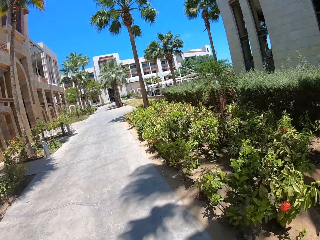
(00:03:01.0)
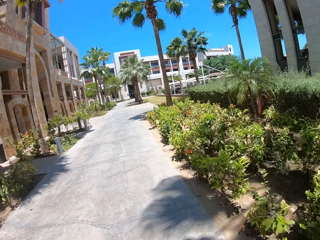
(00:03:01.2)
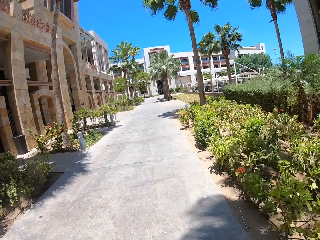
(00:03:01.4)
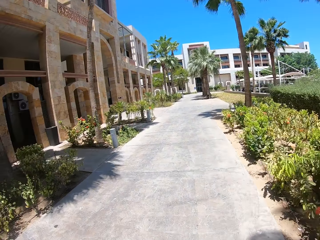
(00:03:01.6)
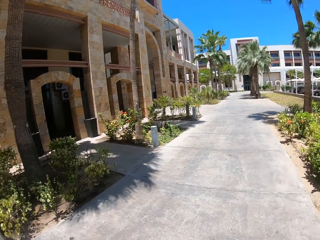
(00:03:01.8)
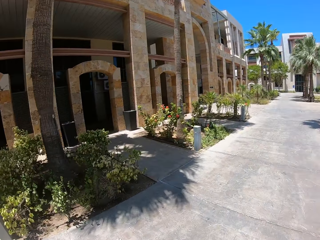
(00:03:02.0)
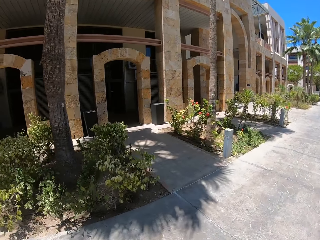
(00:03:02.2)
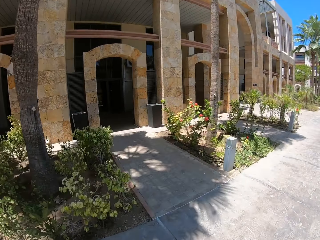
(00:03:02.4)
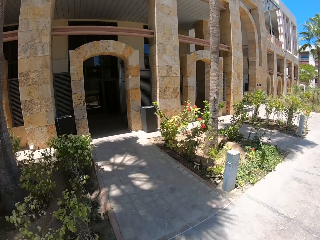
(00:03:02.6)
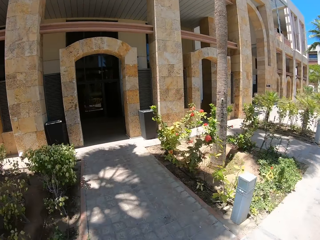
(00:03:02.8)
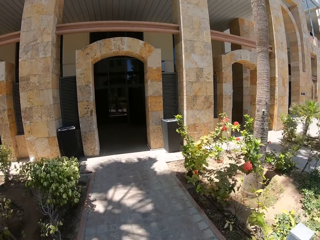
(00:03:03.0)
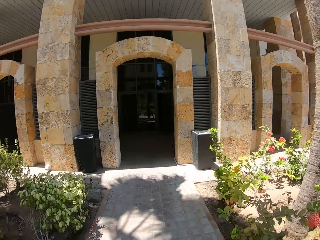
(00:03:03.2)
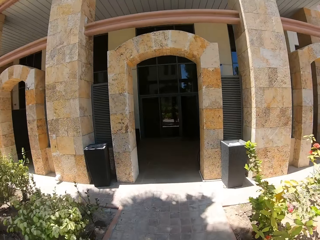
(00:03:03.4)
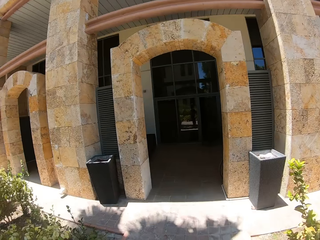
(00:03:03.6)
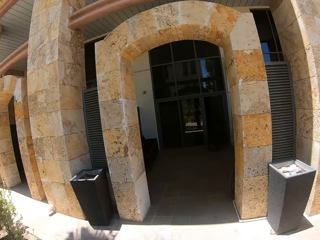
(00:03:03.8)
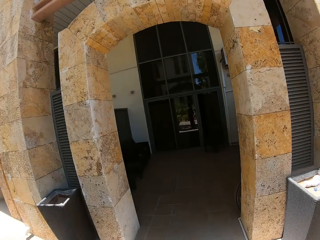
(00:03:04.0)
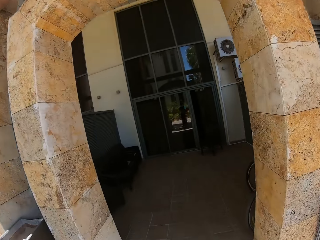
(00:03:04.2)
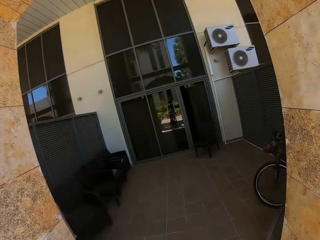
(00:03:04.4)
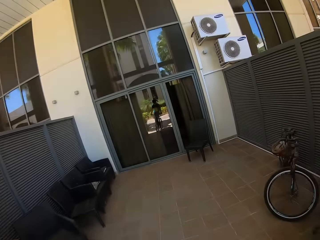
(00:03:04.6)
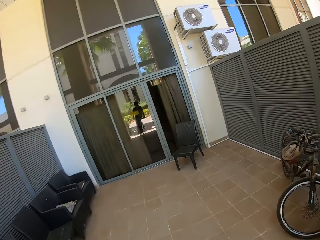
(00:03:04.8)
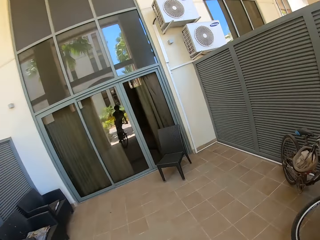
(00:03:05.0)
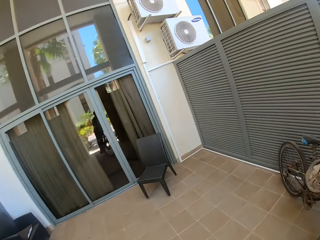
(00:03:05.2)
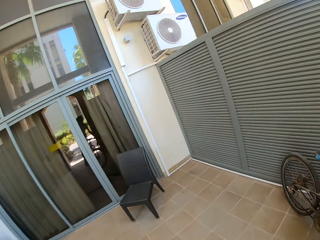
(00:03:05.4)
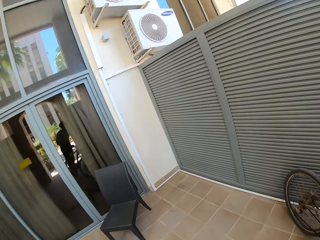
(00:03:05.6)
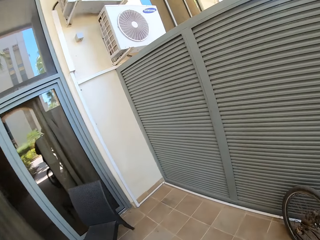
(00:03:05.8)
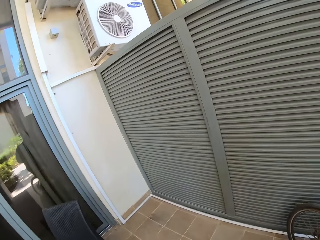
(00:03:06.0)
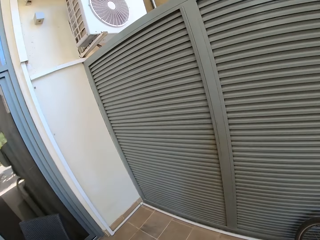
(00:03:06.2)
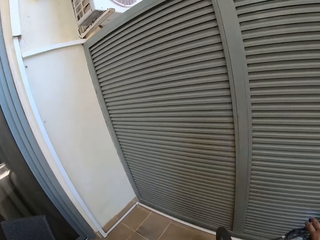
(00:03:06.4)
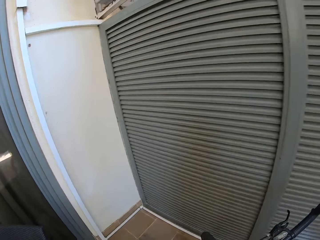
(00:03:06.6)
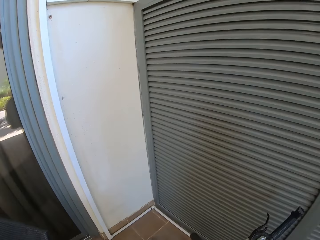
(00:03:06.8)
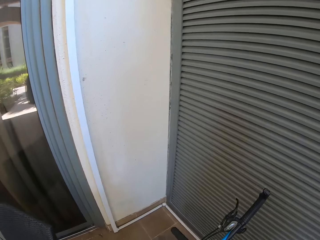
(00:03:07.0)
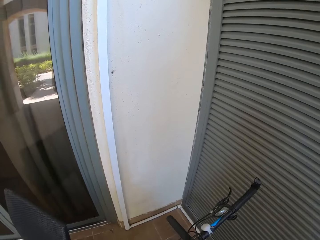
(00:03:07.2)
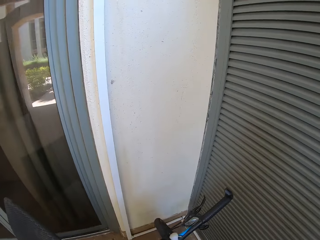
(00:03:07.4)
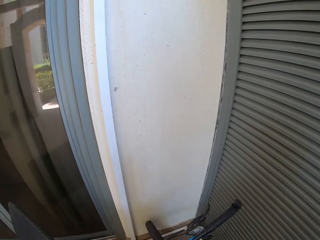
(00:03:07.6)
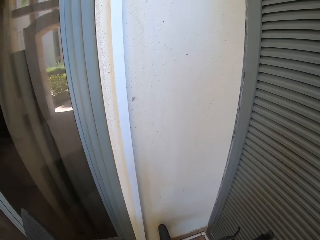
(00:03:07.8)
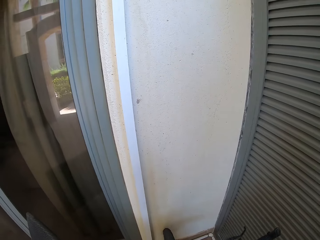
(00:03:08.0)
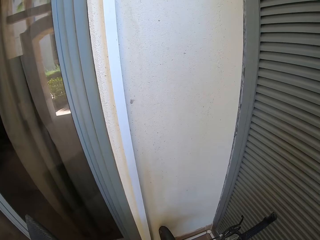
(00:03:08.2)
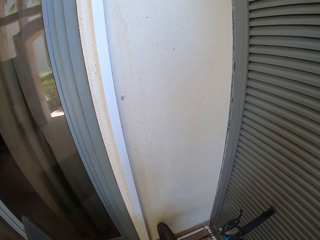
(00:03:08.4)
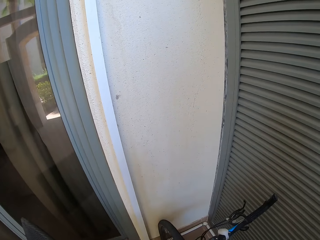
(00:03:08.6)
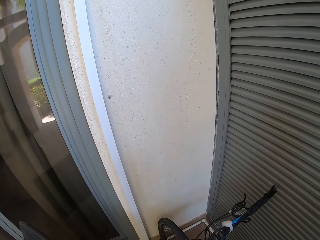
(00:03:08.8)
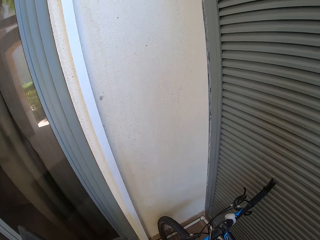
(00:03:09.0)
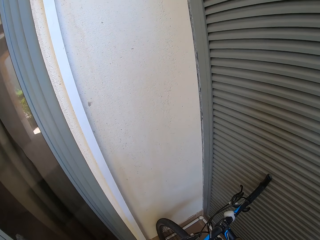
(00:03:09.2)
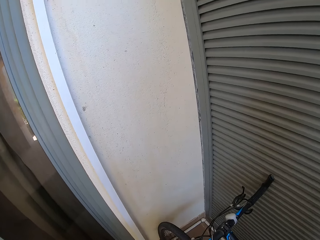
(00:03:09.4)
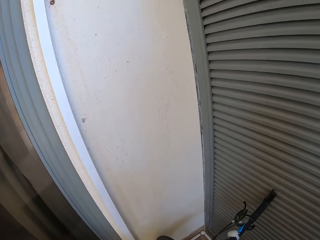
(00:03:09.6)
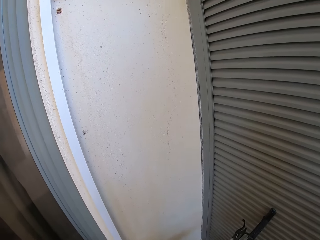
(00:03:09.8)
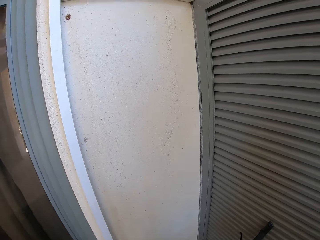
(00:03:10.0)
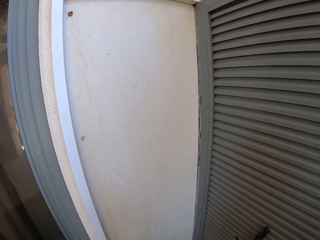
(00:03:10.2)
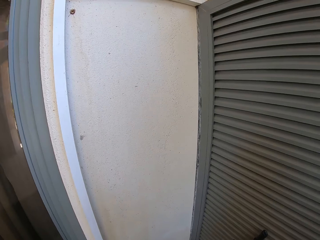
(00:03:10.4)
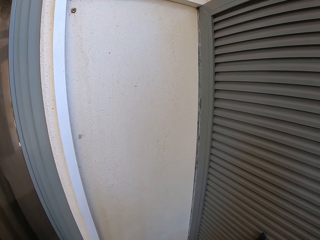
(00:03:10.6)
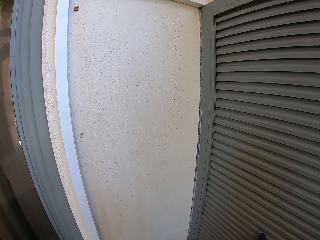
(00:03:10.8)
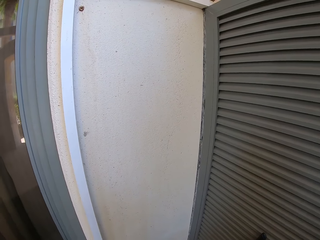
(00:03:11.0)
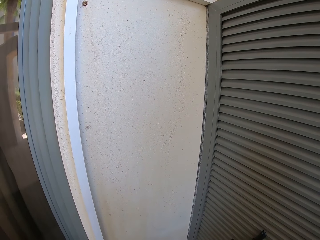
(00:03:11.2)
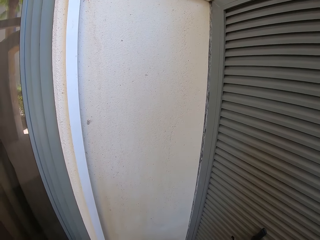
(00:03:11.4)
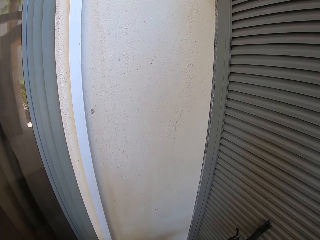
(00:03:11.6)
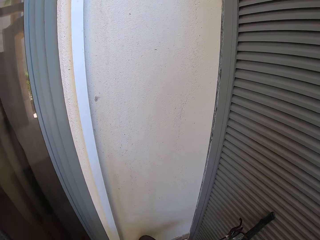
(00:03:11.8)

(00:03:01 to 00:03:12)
The camera wearer looks around. They cycle on a pavement. They stop a bicycle. They lean the bicycle against the fence. They stare at the fence.

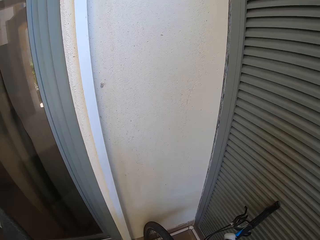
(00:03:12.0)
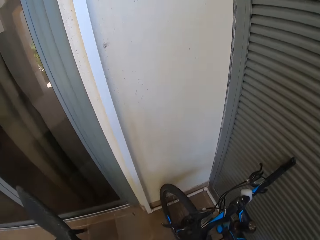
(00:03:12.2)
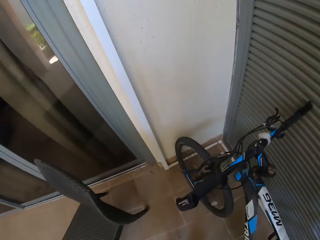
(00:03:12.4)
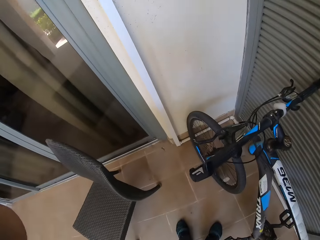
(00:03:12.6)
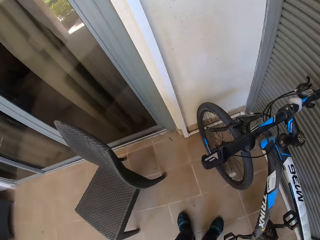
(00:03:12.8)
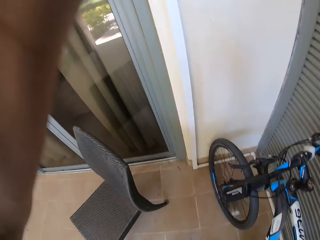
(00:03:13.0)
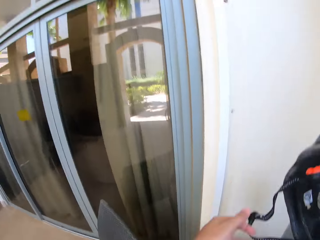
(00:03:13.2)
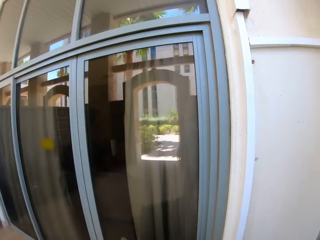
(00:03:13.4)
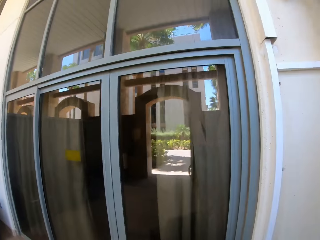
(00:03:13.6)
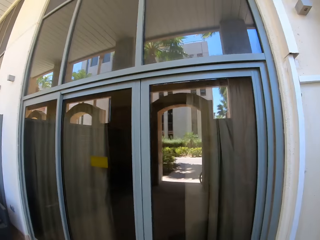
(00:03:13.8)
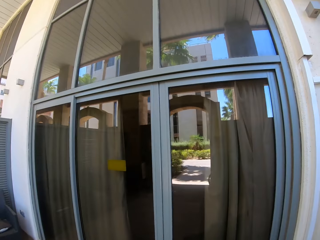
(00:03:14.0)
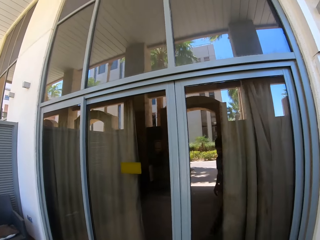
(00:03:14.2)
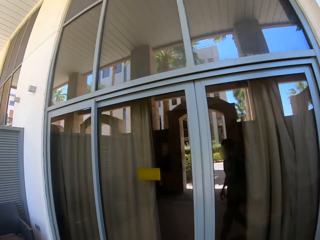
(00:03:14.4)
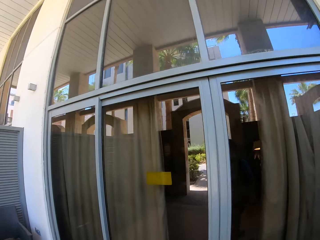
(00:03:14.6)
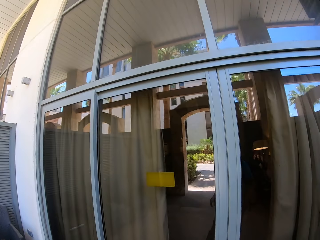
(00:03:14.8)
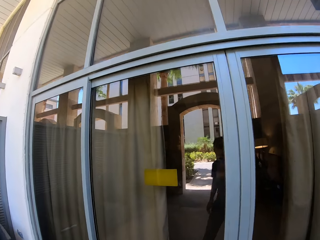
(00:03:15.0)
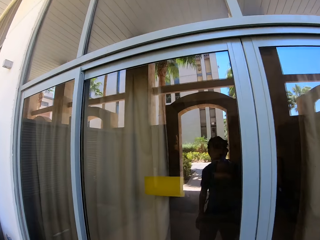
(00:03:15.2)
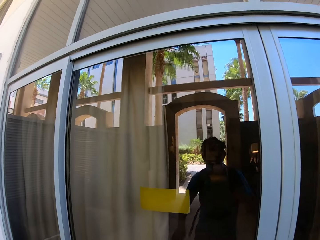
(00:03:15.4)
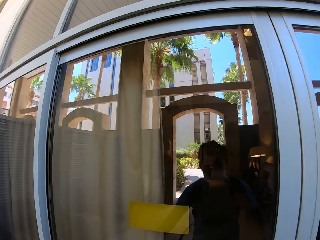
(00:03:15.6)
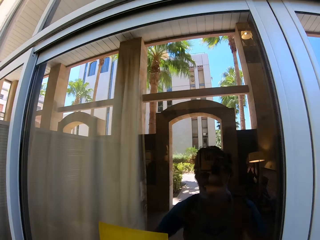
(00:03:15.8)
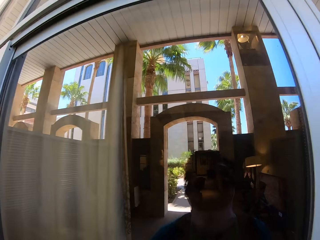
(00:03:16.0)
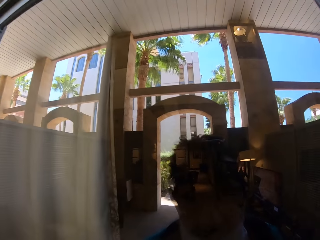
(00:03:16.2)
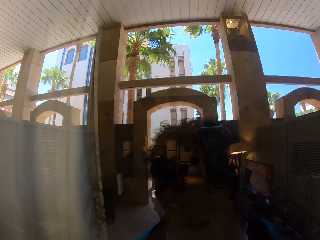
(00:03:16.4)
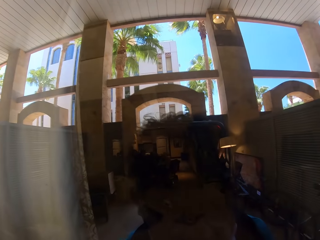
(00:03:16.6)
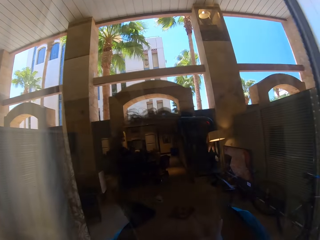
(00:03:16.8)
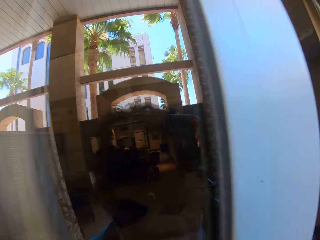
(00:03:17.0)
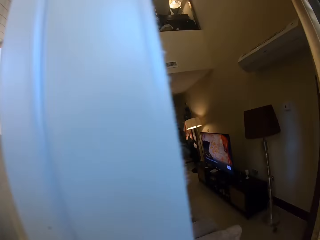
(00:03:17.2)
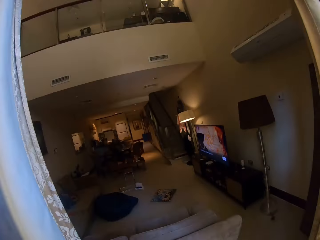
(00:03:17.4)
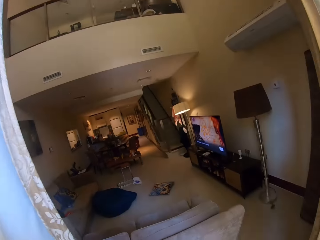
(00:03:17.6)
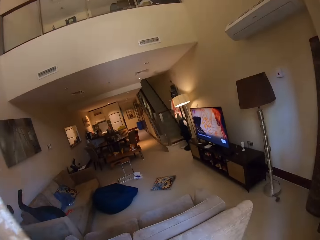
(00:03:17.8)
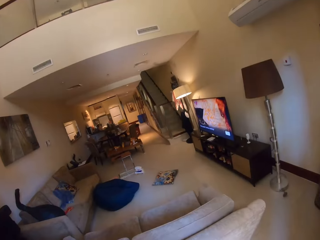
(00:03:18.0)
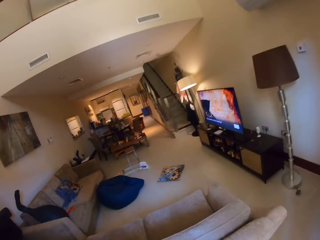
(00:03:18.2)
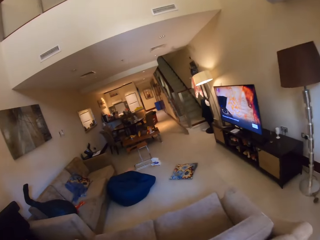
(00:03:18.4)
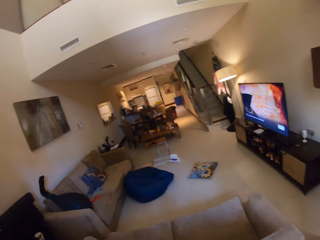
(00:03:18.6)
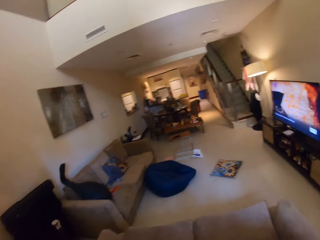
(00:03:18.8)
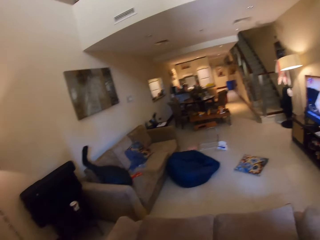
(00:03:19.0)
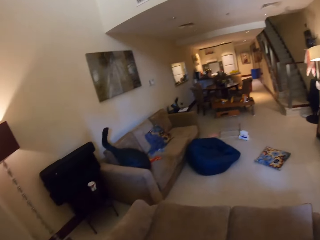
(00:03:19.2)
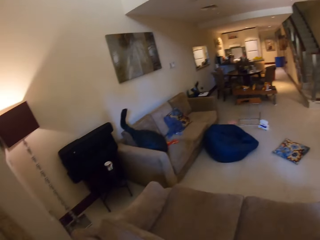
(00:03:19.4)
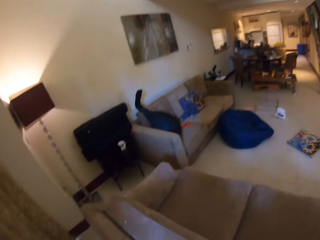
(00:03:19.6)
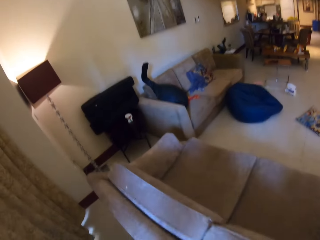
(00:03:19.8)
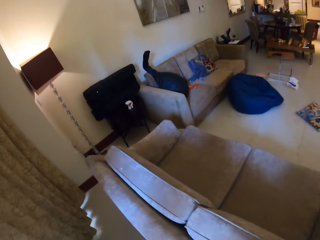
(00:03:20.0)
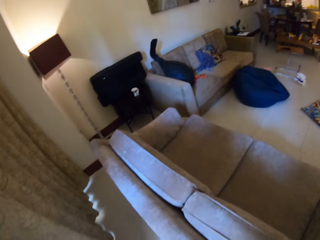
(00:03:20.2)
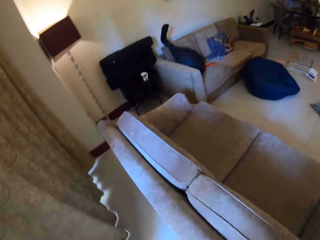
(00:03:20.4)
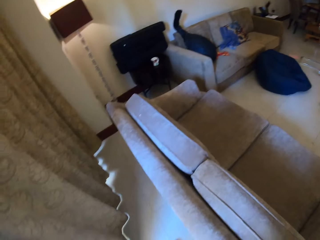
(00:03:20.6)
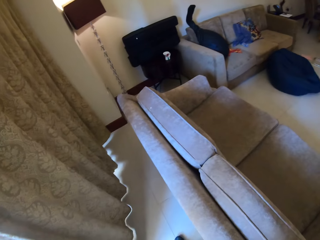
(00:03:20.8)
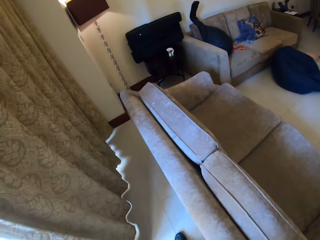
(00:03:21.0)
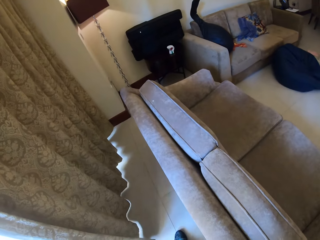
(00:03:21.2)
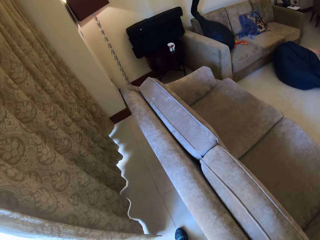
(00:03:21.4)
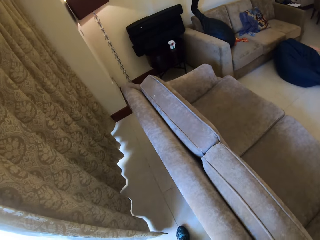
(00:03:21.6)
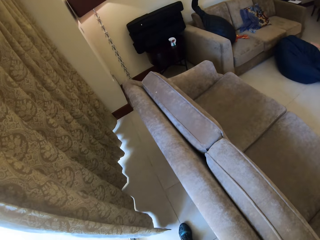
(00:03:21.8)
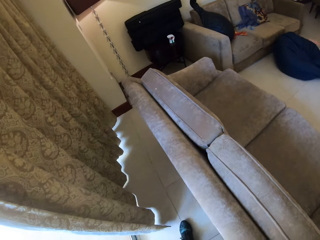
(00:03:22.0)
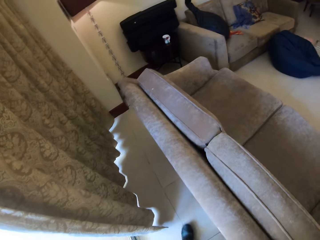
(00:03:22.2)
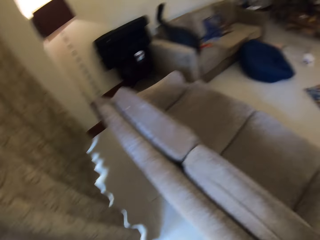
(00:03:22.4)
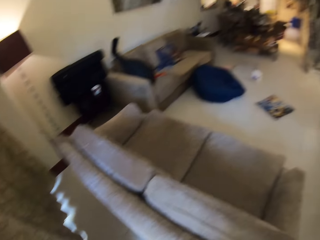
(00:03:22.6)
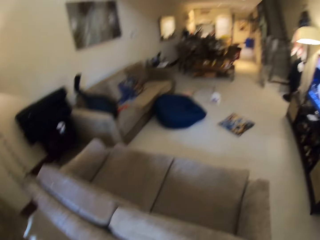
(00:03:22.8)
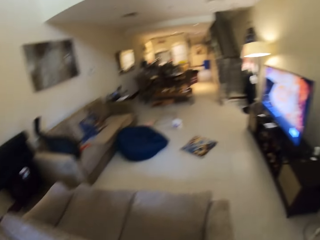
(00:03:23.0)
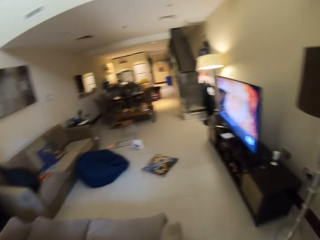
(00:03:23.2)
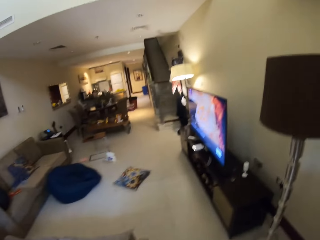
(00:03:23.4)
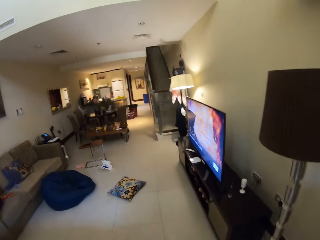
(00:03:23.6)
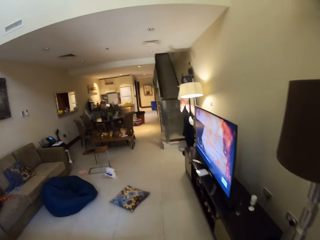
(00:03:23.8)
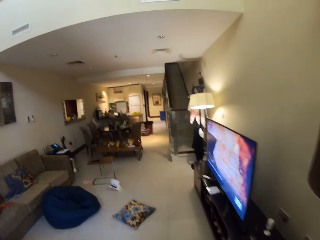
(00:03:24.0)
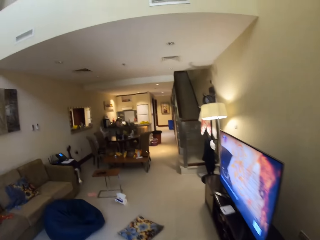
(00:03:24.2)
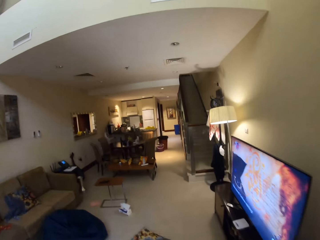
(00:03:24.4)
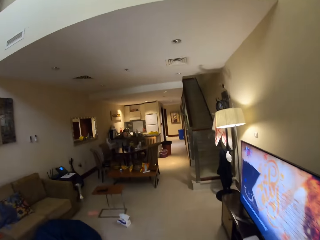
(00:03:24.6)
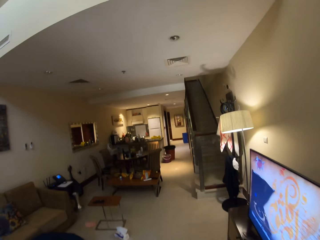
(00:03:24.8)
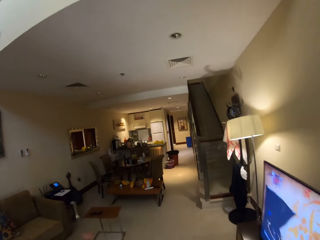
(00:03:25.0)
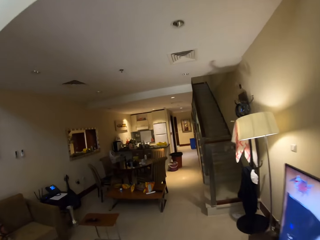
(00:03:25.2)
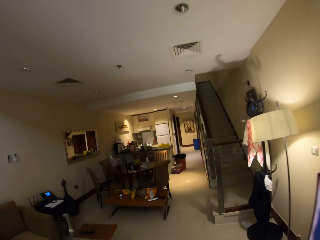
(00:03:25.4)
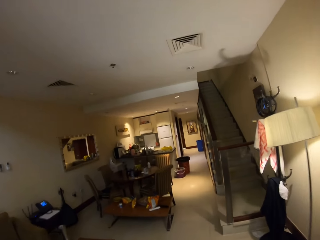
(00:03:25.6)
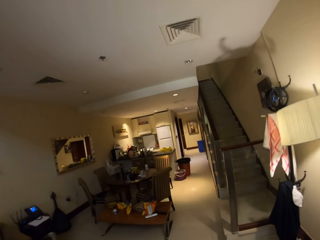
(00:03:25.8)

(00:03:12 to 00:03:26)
The camera wearer removes the helmet. They look down. They move a hand. They move towards the door. They open the door. They walk into the house. They stare at the living room. They walk towards the mirror. They look around.
